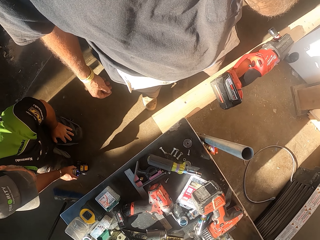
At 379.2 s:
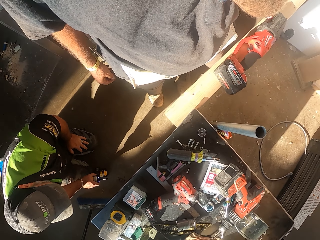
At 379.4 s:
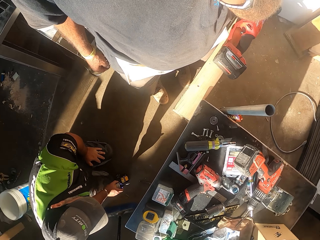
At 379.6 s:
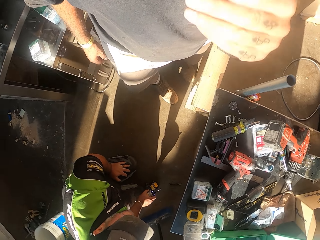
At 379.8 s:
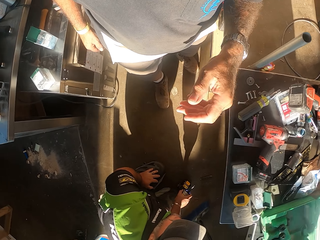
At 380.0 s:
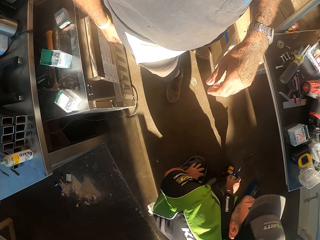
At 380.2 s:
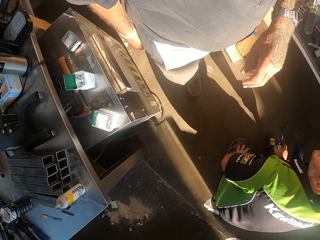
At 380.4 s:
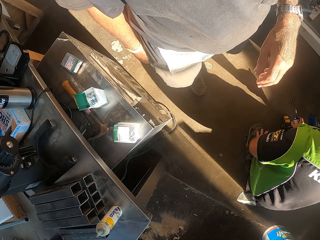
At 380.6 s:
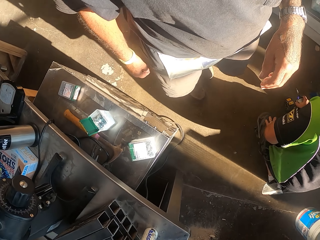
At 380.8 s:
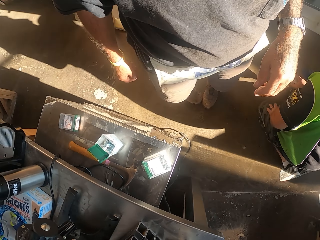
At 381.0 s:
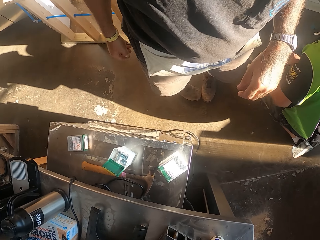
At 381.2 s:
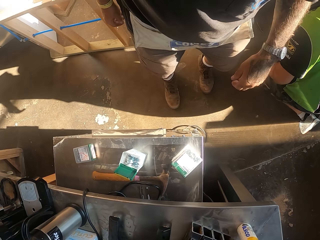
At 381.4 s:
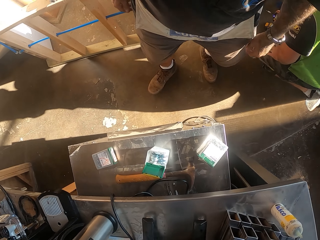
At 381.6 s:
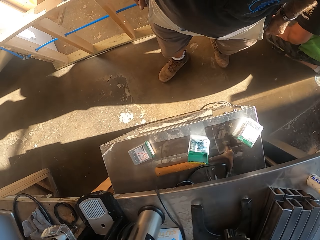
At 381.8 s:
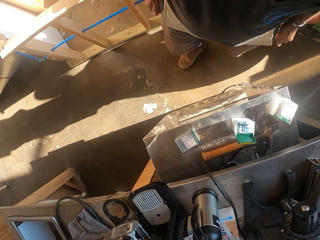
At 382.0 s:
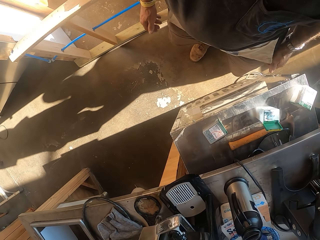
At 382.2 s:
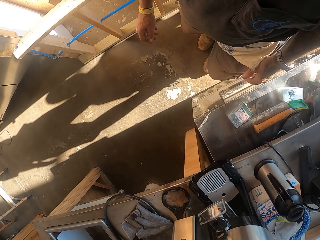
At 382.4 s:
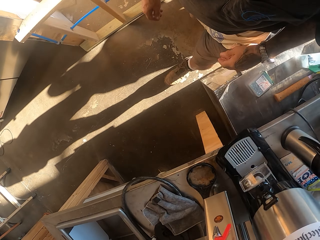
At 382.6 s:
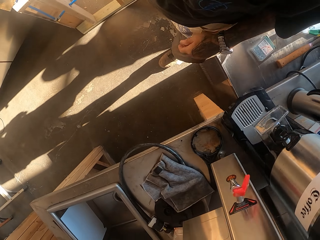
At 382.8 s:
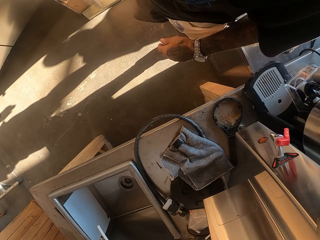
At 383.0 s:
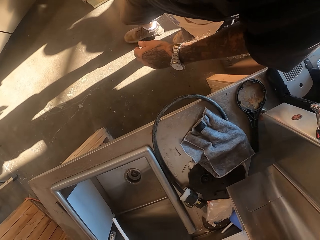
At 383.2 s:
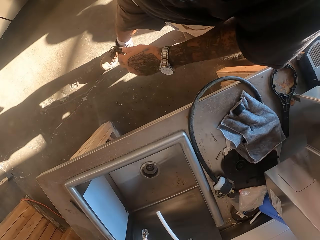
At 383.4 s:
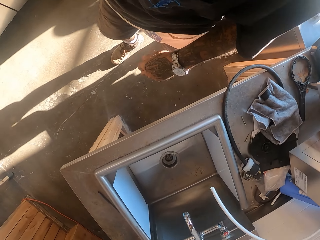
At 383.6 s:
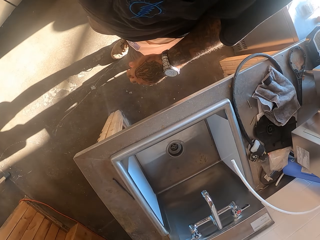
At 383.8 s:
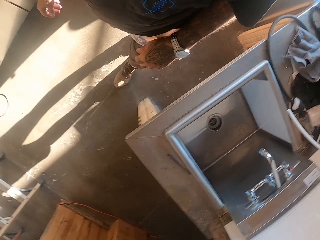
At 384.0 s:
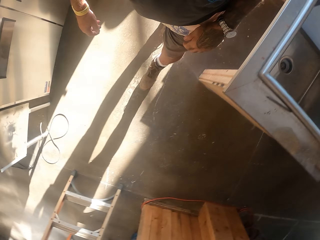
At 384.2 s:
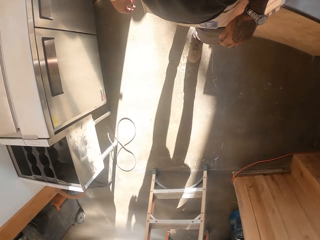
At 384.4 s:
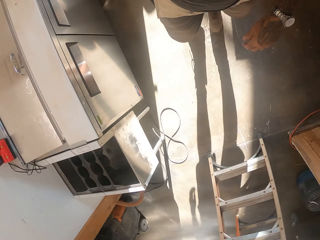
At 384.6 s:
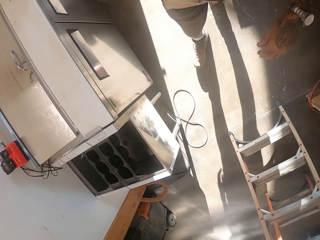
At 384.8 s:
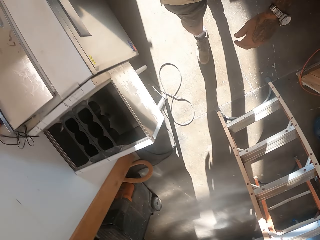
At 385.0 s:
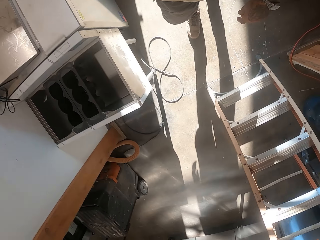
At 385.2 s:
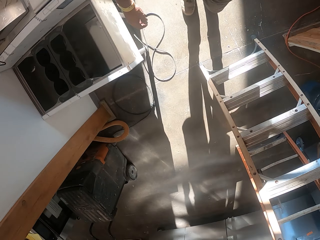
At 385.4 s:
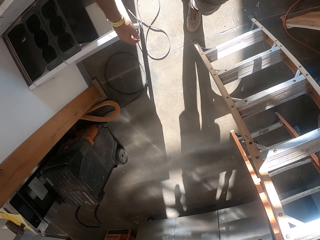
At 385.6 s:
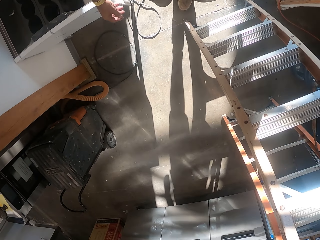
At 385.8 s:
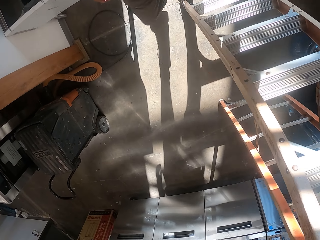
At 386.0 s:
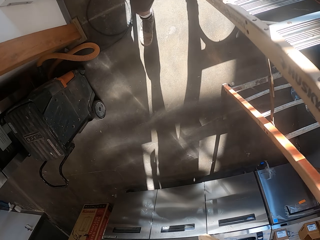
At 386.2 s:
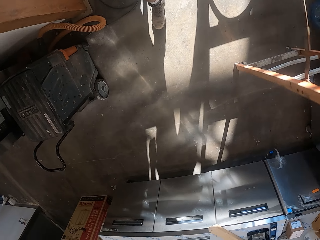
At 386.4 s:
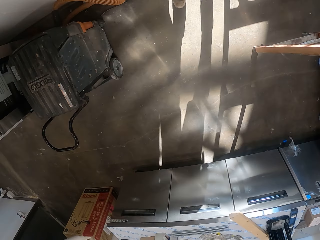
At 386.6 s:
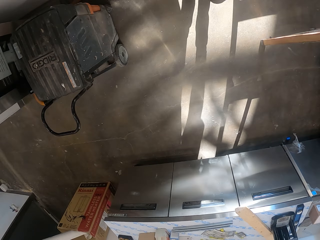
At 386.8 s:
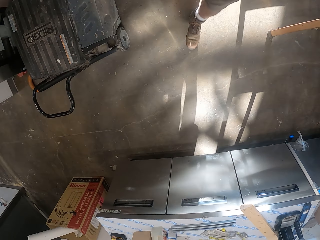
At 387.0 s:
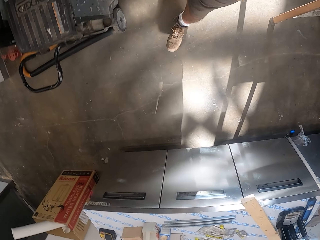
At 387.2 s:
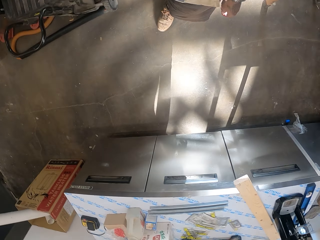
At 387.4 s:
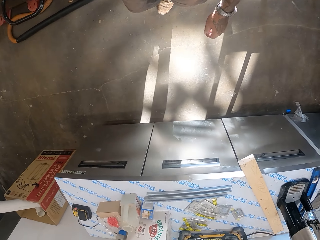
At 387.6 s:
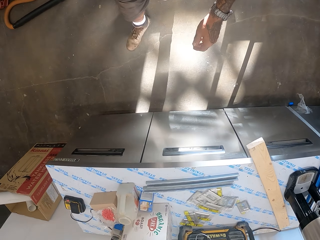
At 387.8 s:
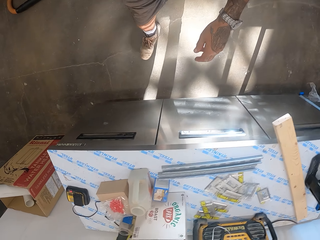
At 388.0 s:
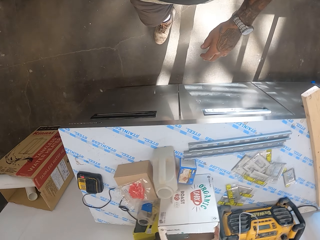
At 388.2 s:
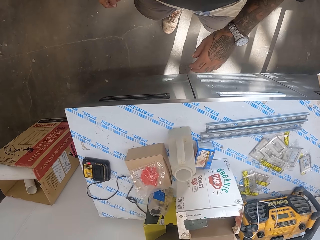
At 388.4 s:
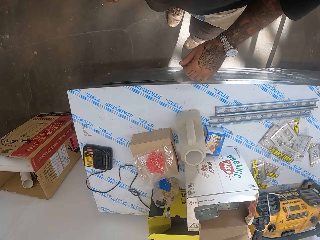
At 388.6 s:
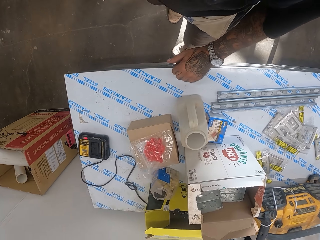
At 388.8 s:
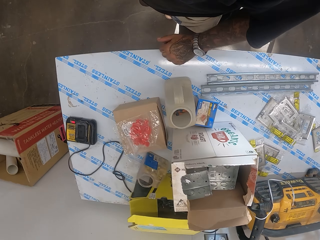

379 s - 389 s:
The camera wearer raises the hand and lowers the hand. They look around. They walk in the workshop.

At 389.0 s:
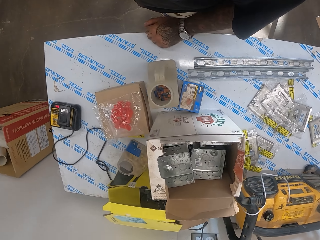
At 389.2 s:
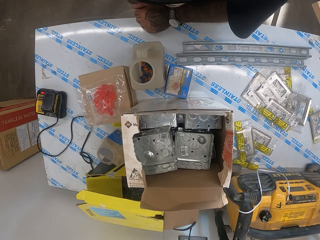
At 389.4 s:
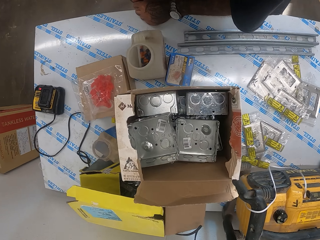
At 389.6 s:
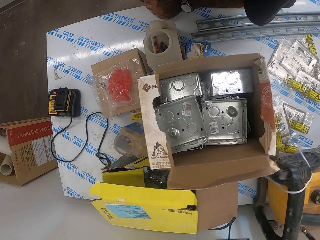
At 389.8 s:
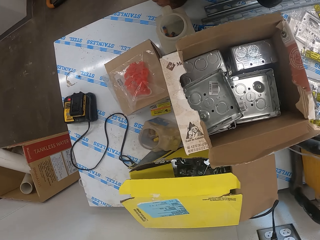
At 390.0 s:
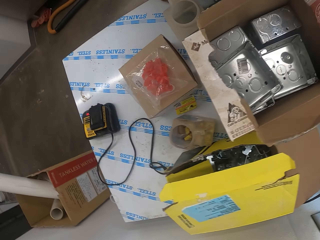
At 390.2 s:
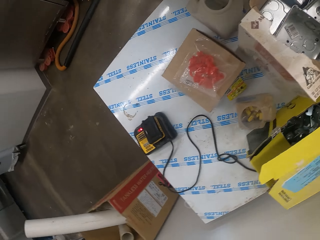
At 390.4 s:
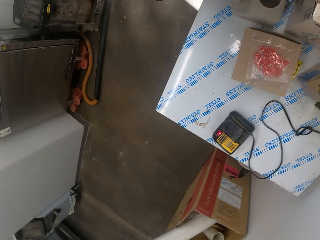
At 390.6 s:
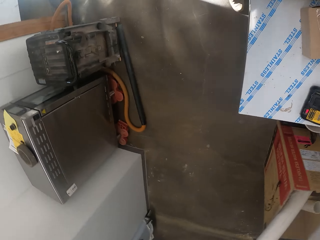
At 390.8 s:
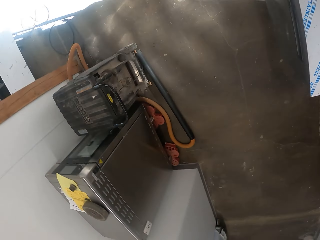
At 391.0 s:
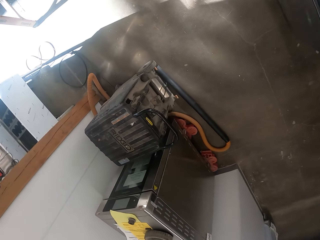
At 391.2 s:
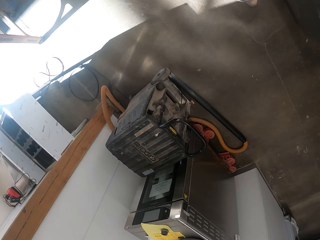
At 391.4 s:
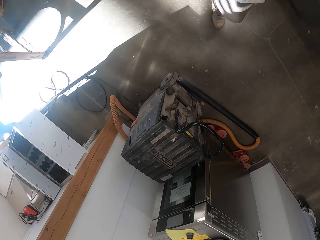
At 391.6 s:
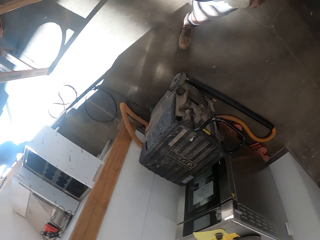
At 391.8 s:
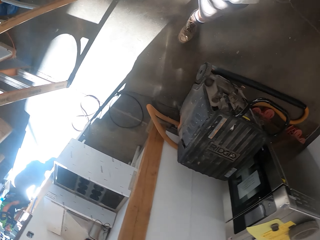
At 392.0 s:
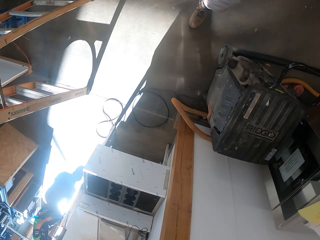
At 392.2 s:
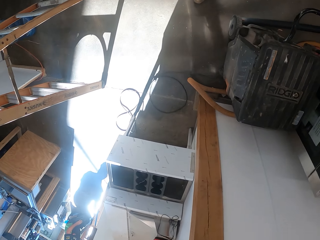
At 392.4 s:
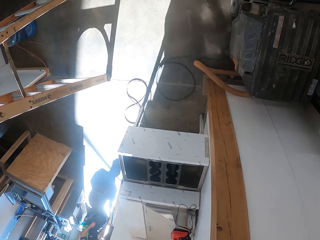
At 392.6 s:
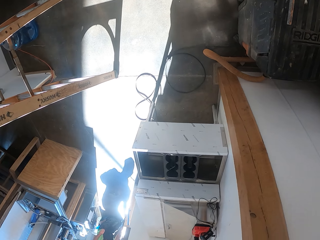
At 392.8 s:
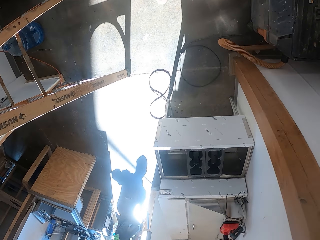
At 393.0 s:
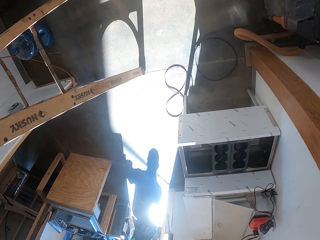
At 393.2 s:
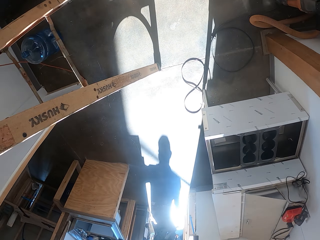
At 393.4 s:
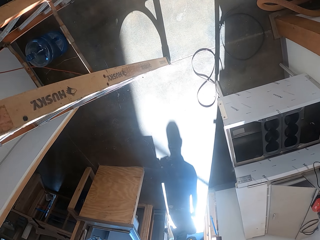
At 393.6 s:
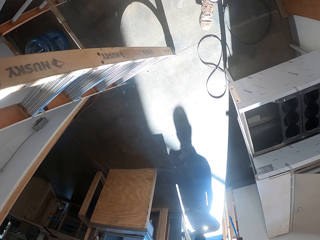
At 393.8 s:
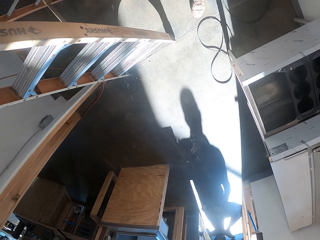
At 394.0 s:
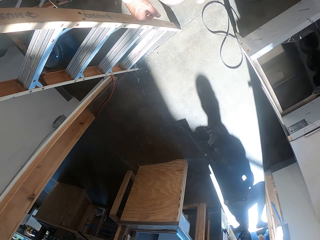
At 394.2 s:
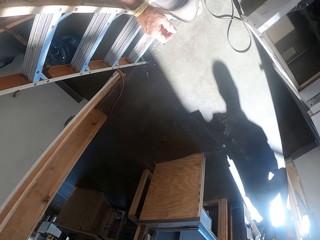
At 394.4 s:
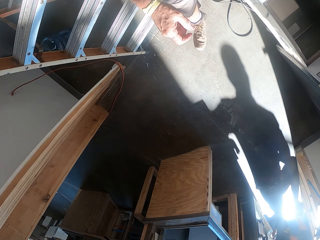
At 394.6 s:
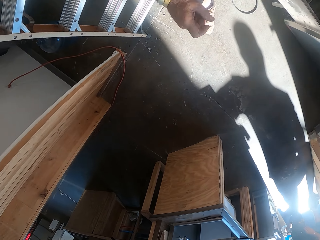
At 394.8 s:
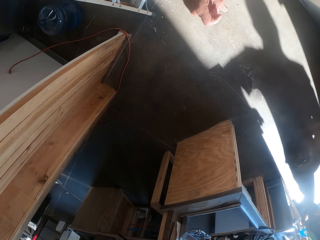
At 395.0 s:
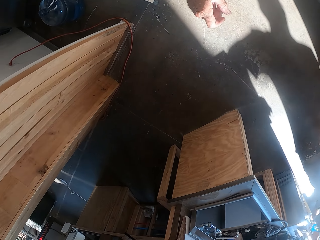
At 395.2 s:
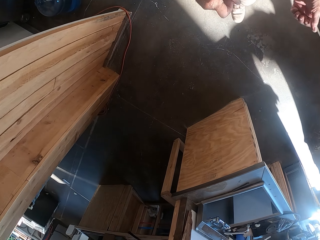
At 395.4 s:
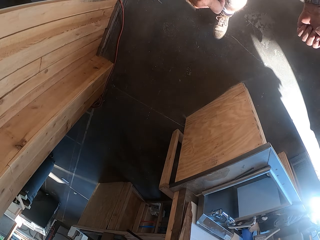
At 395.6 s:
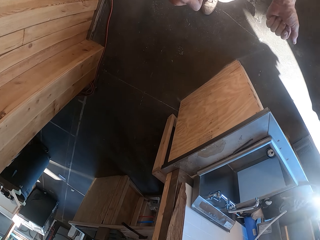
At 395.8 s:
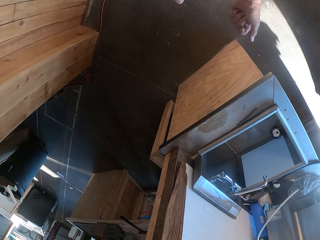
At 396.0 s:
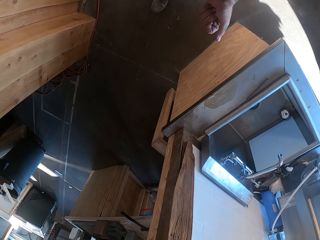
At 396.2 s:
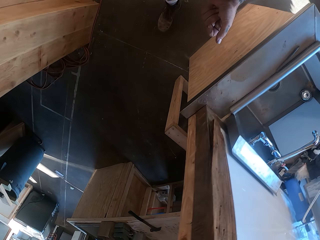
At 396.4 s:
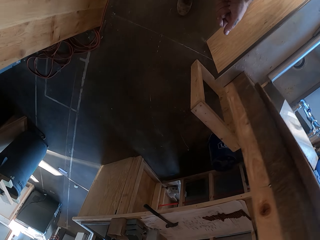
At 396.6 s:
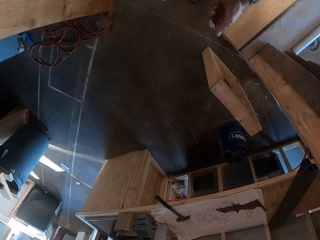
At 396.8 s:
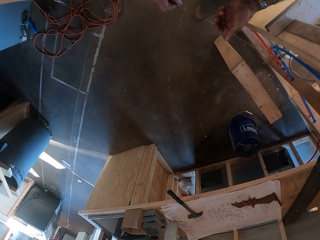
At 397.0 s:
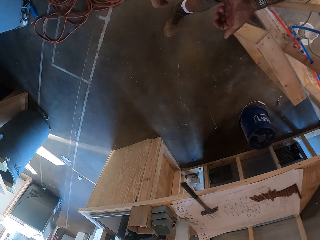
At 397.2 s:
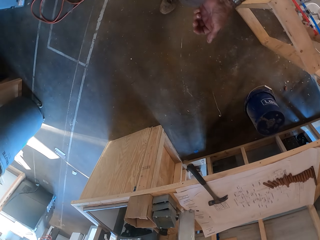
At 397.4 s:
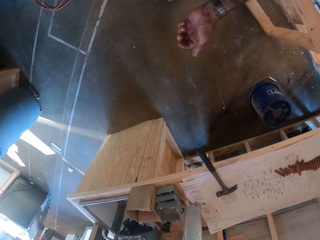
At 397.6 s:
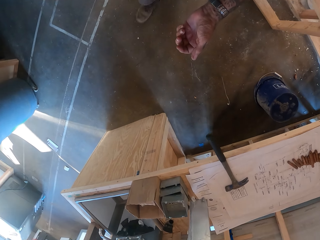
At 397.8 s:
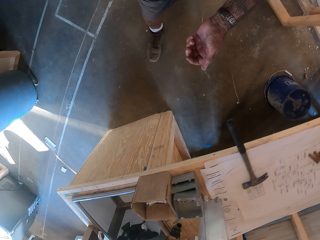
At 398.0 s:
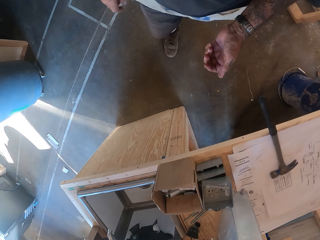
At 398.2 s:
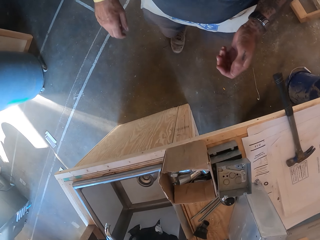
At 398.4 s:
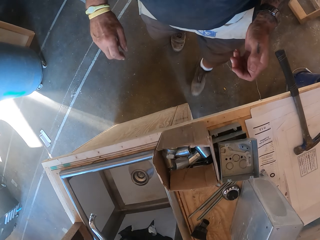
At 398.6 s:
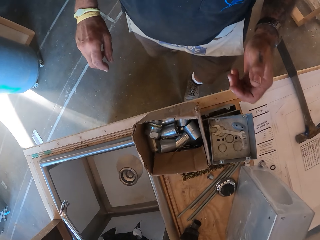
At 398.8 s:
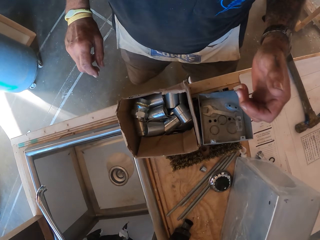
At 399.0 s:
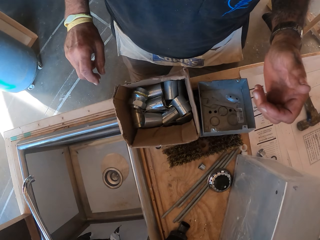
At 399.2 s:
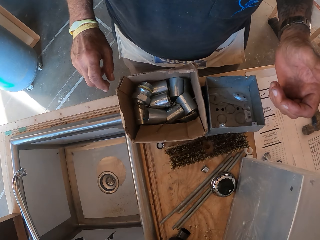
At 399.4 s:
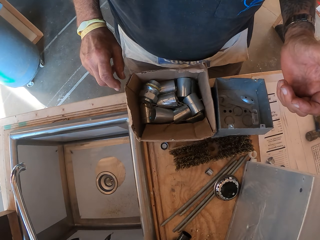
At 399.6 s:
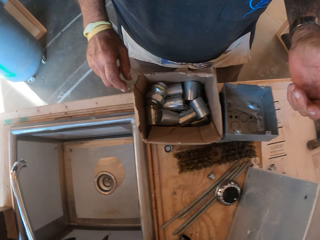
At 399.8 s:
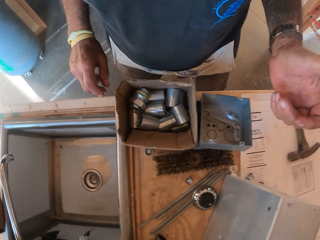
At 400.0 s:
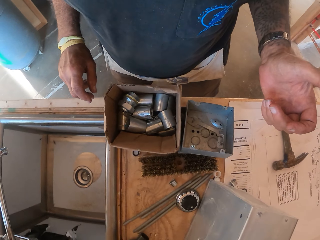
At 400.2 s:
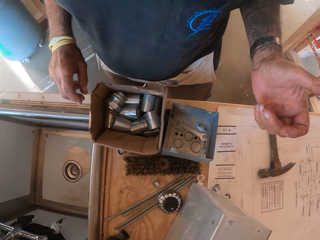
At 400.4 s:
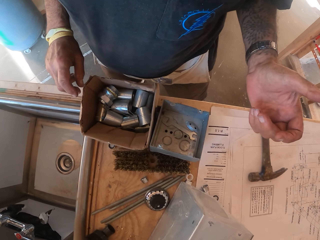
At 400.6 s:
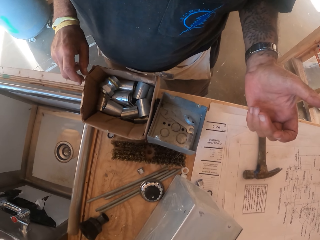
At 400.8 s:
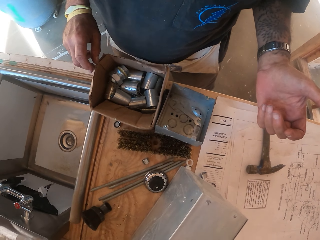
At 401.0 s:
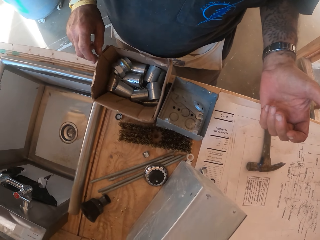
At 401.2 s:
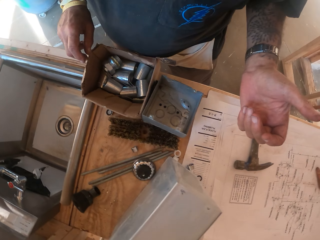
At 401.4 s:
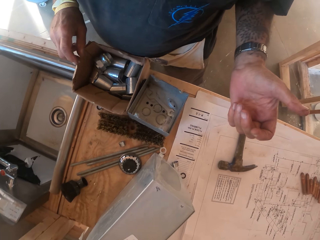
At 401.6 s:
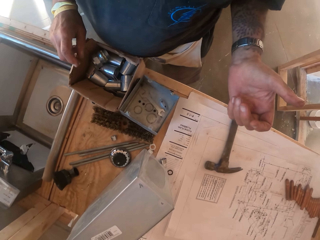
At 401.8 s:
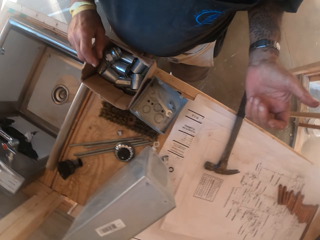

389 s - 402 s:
The camera wearer supports himself on the table. He walks around.
